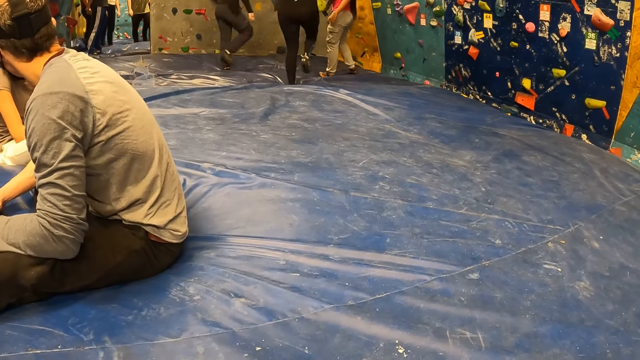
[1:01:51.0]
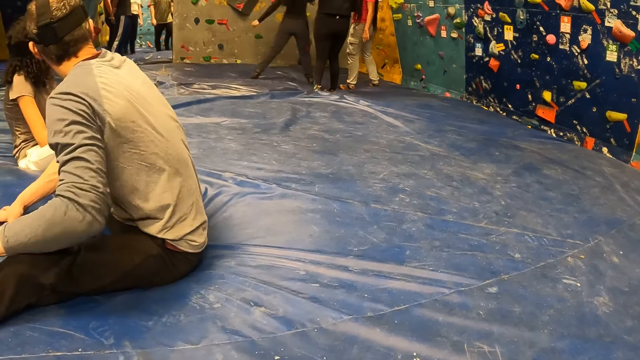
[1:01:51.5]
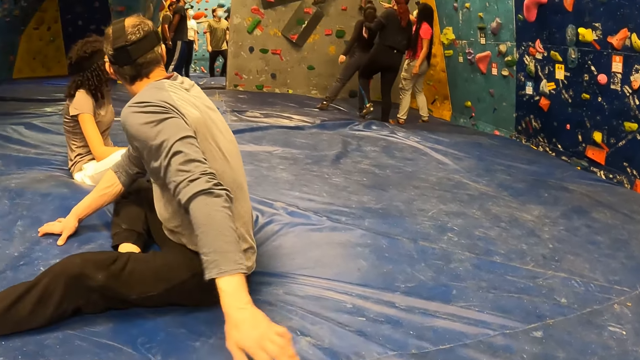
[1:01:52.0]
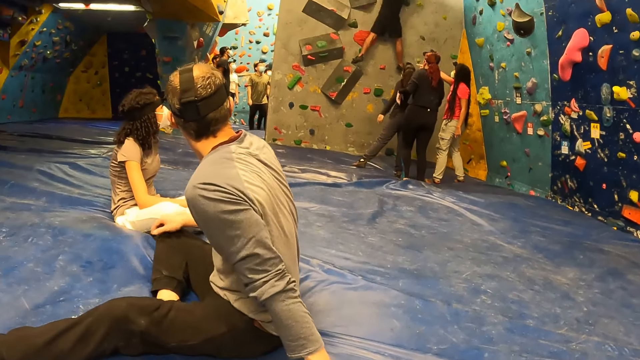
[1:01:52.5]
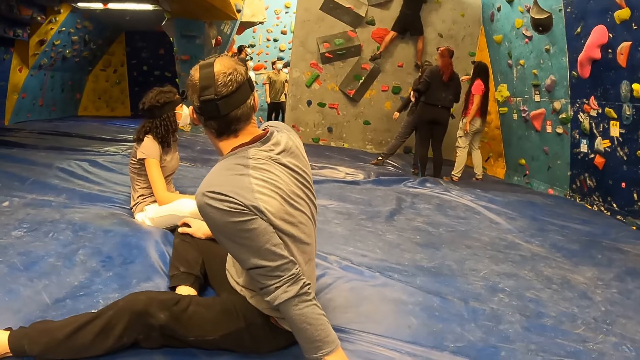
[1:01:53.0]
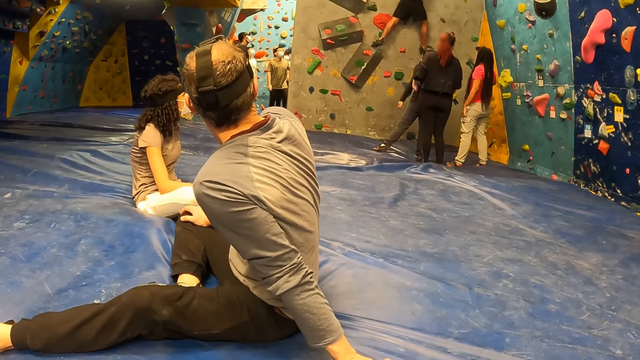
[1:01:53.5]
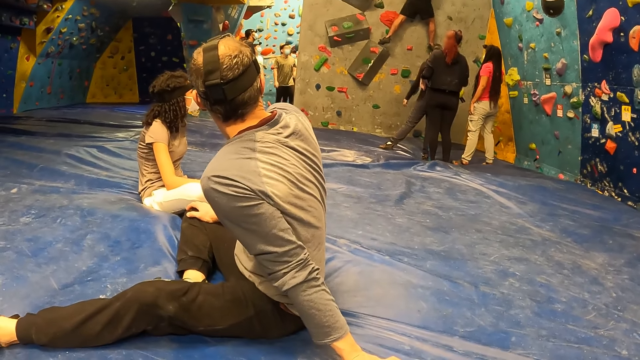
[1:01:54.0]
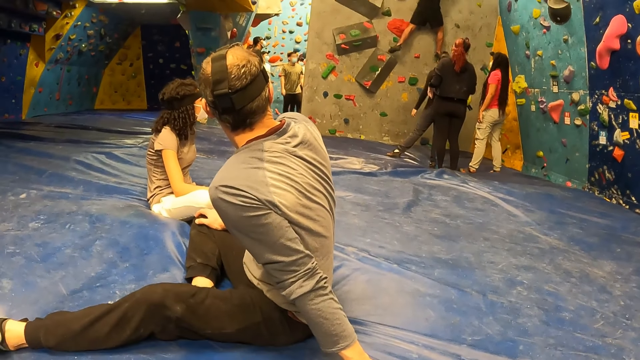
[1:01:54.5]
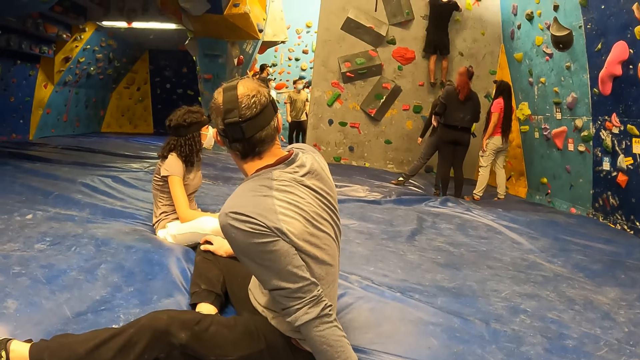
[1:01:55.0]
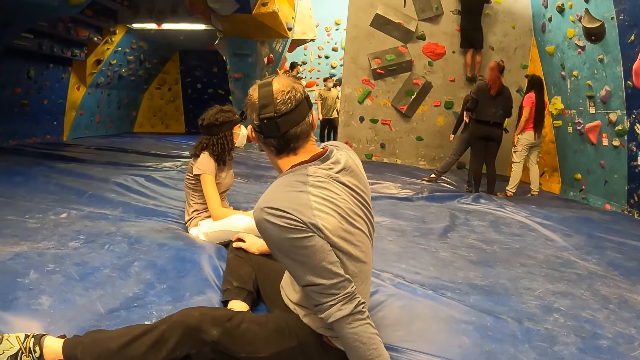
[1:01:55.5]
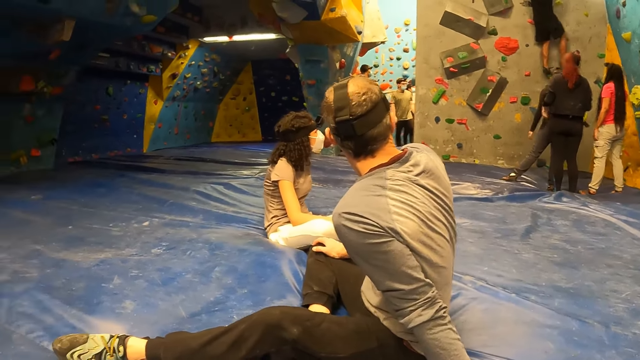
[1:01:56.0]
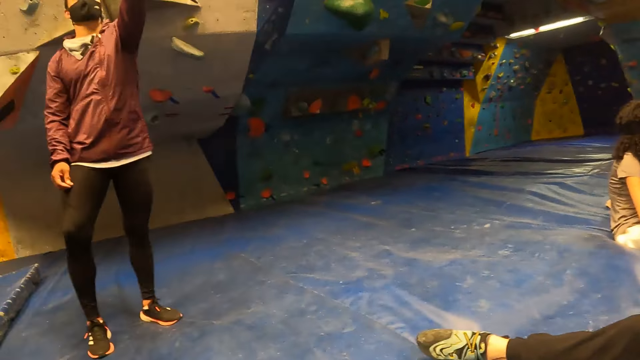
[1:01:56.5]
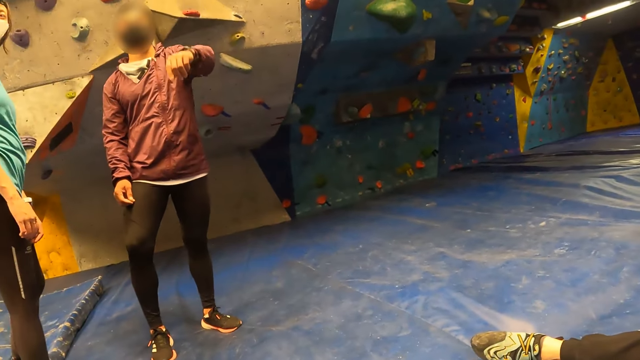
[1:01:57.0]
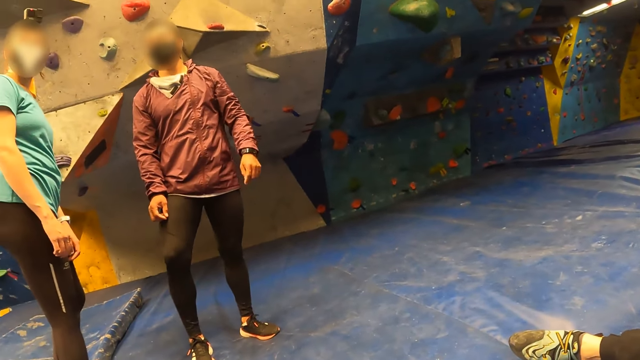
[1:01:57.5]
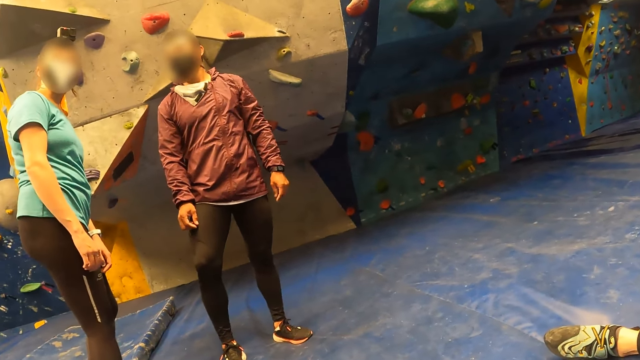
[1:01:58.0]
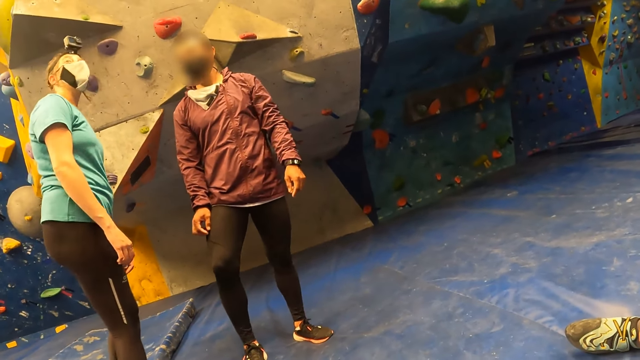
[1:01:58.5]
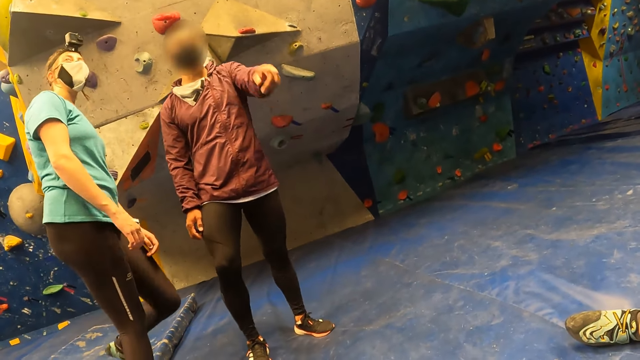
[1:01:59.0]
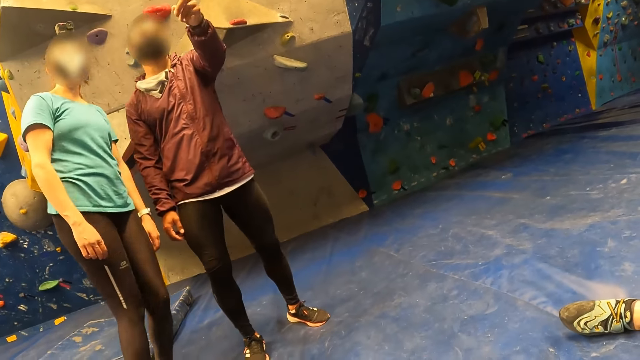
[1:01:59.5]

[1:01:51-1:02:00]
The camera wearer turns around. A man interacts with a lady. The camera wearer stares at the man and the lady.

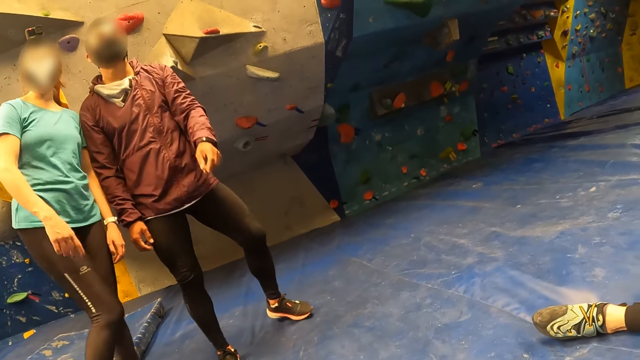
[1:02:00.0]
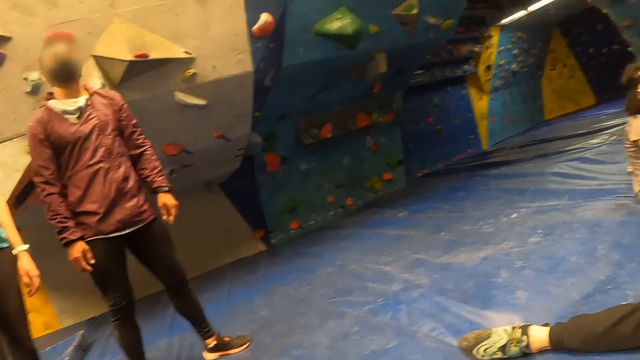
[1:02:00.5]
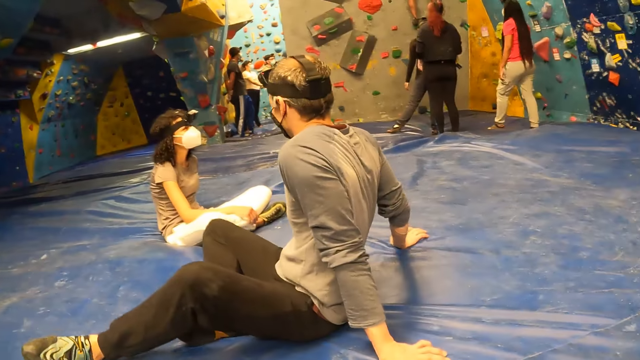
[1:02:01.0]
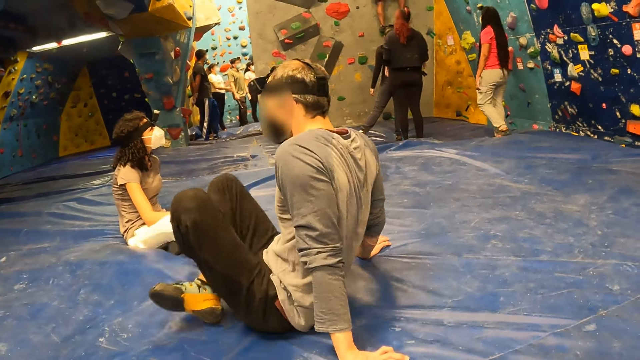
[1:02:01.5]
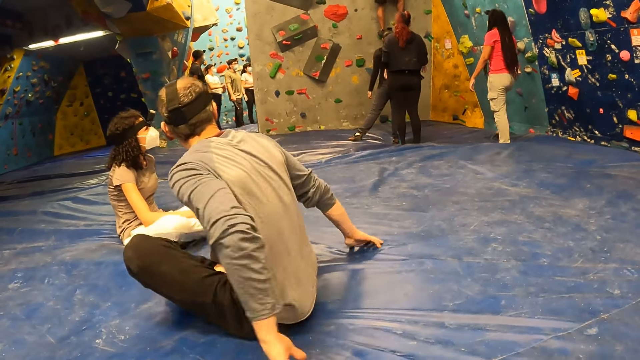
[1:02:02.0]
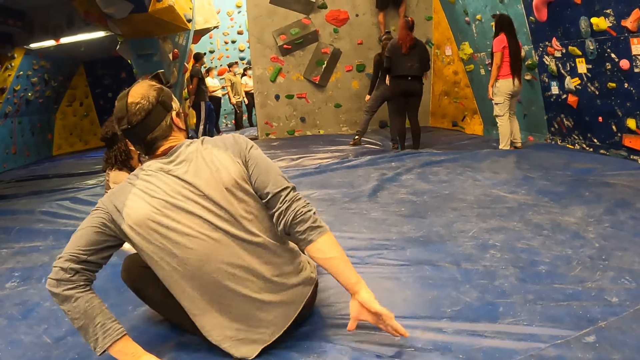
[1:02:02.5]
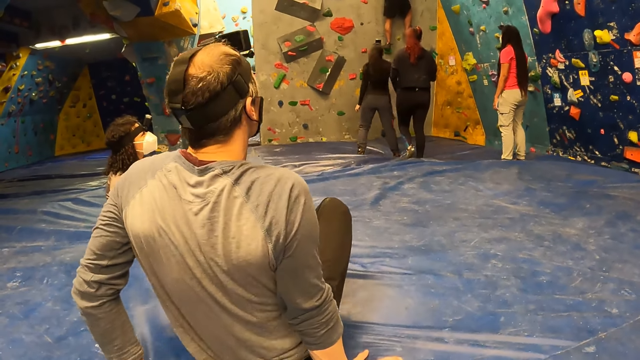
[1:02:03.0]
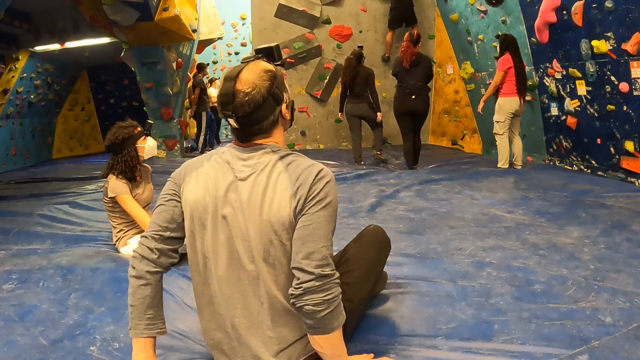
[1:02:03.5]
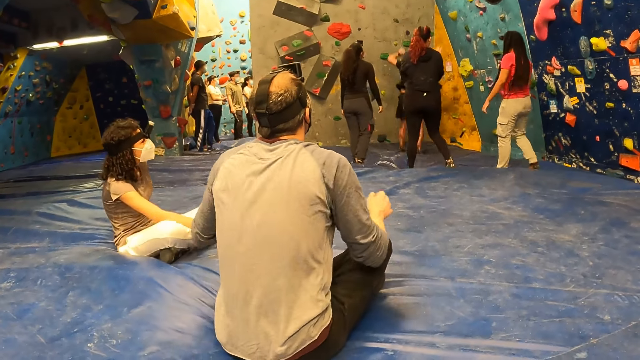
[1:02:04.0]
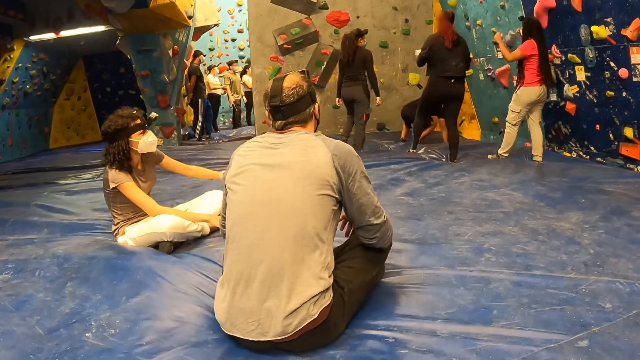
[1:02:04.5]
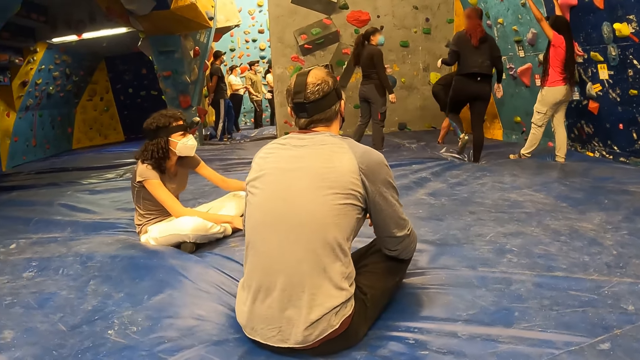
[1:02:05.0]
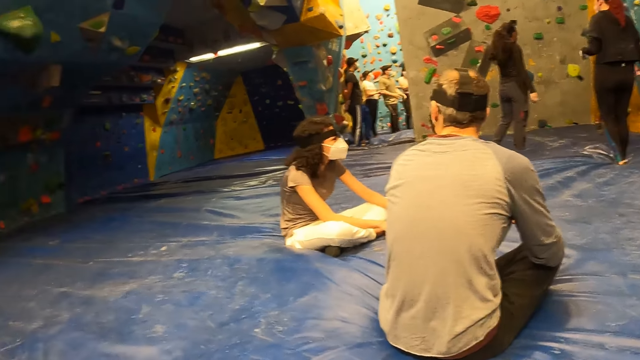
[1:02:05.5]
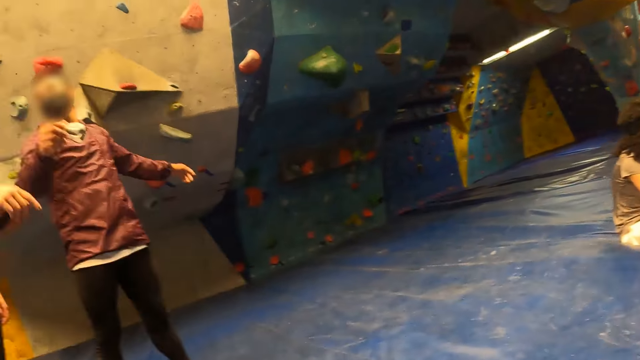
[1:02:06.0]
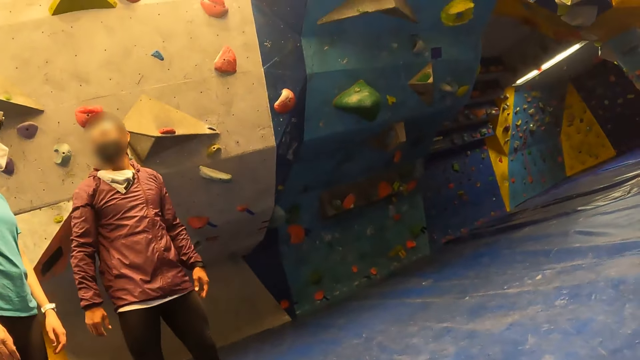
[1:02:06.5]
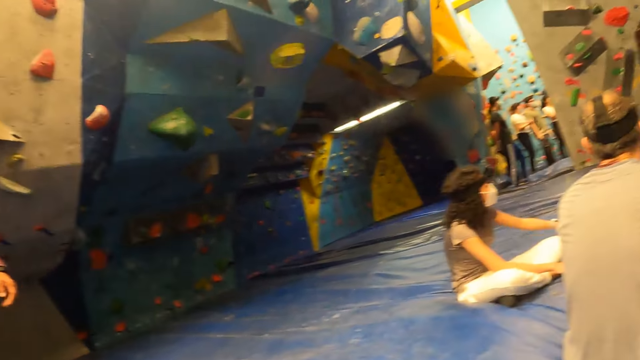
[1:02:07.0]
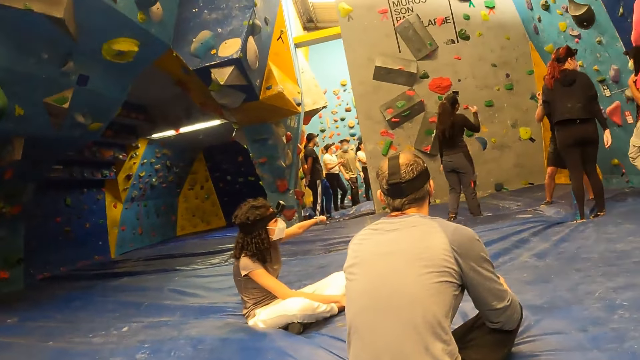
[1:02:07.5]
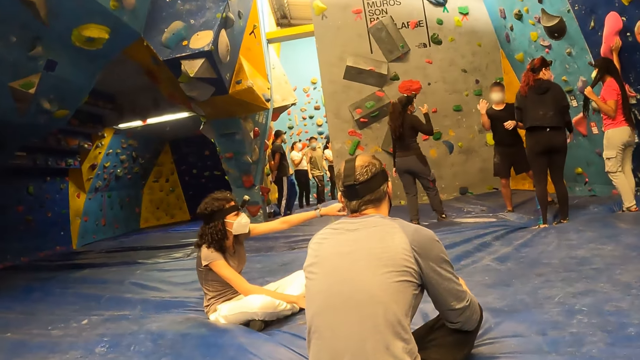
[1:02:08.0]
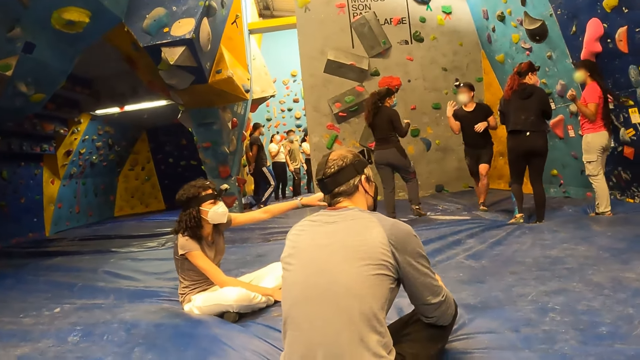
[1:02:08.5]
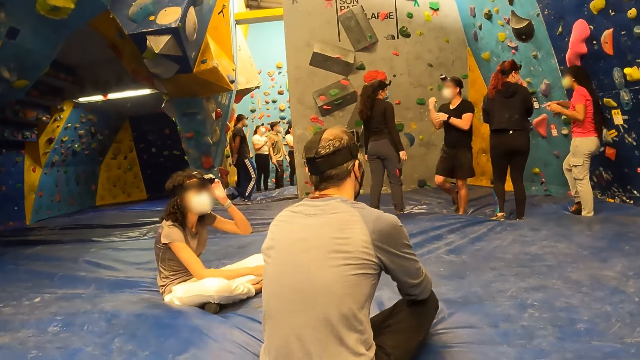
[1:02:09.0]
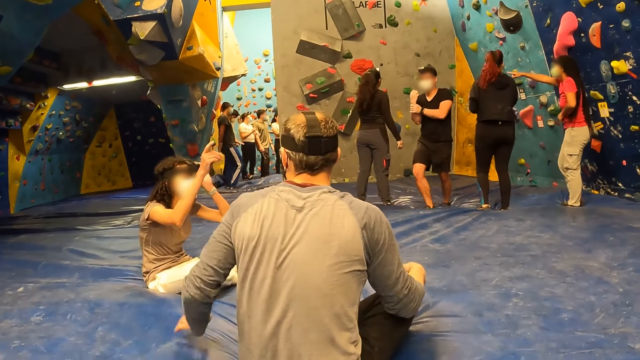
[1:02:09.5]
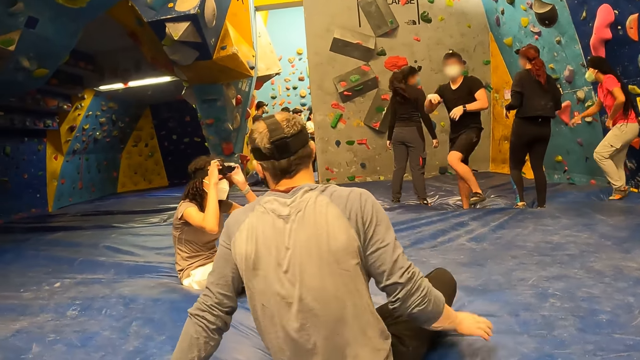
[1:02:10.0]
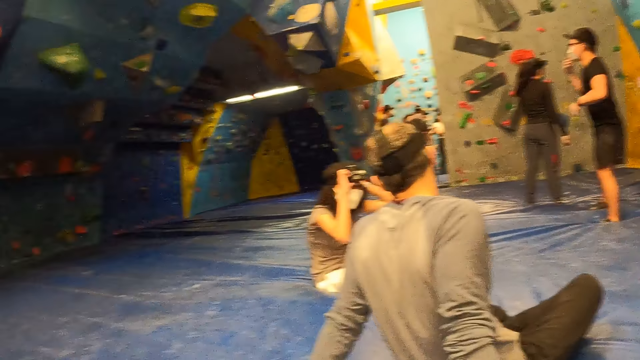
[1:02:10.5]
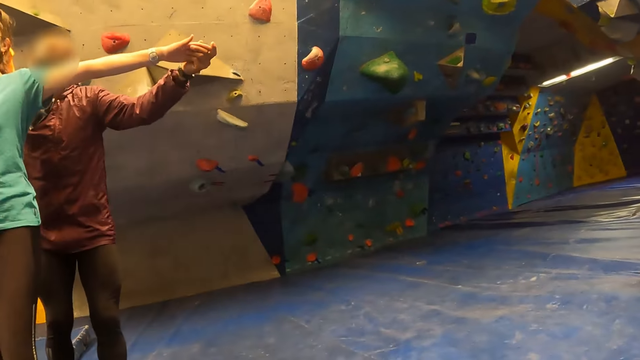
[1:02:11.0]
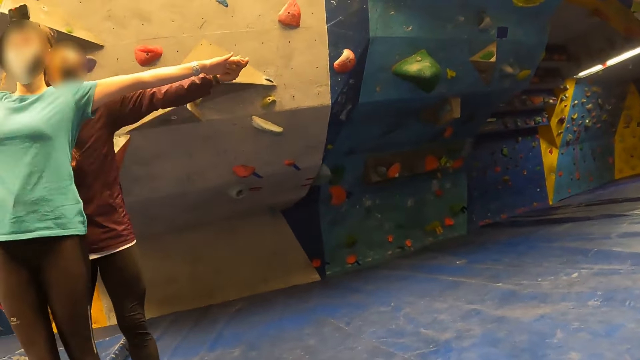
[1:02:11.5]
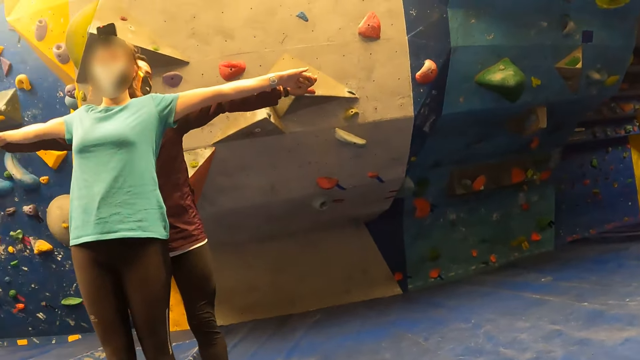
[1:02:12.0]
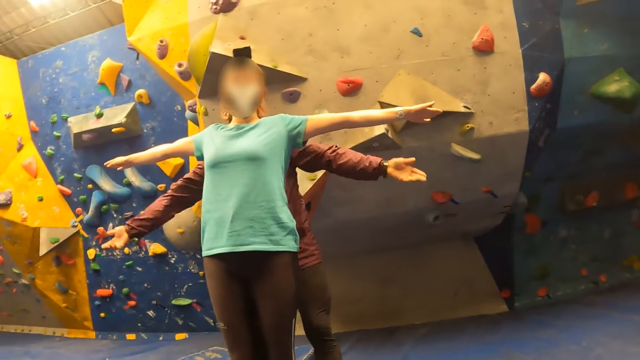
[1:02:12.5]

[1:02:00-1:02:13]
The camera wearer looks around. A man adjusts his sitting position. A lady interacts with the man. Another man straightens another lady's hands.
